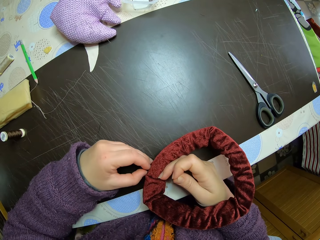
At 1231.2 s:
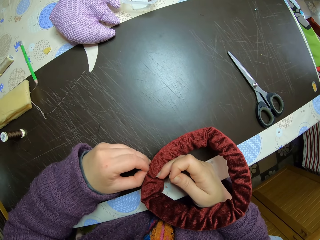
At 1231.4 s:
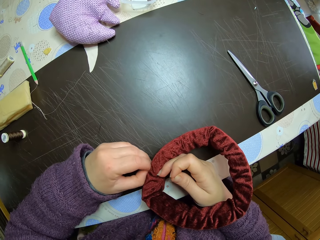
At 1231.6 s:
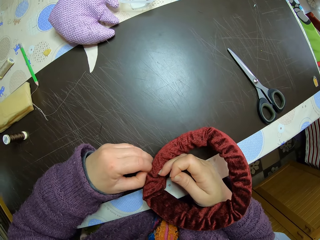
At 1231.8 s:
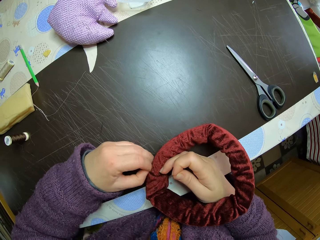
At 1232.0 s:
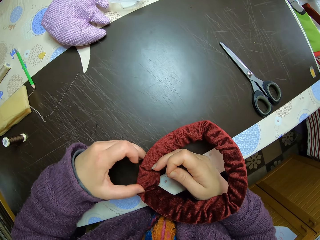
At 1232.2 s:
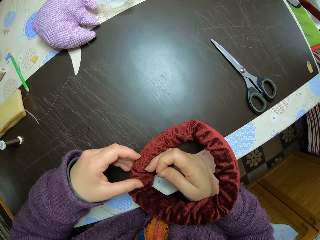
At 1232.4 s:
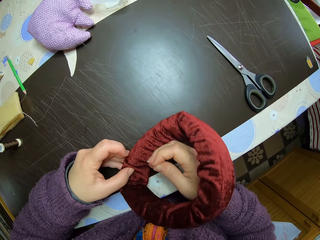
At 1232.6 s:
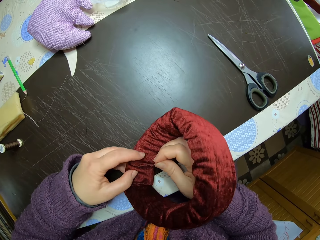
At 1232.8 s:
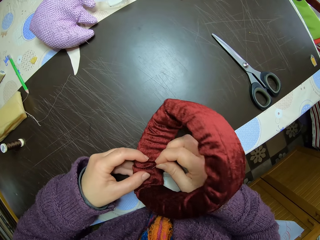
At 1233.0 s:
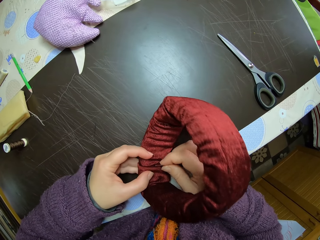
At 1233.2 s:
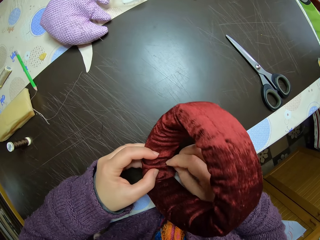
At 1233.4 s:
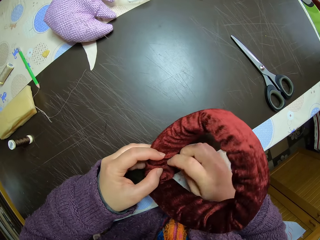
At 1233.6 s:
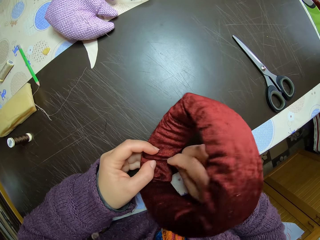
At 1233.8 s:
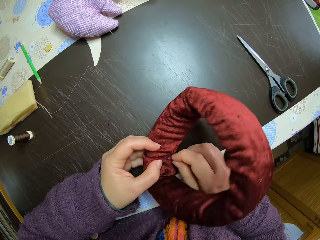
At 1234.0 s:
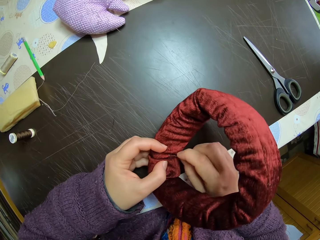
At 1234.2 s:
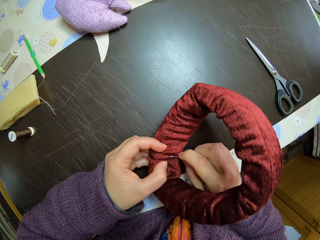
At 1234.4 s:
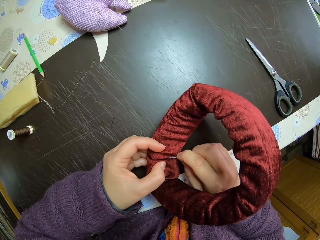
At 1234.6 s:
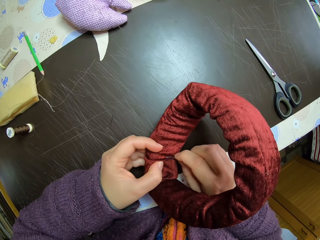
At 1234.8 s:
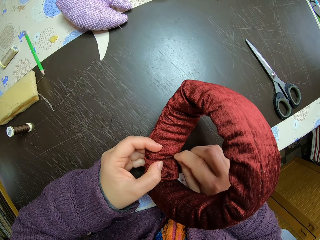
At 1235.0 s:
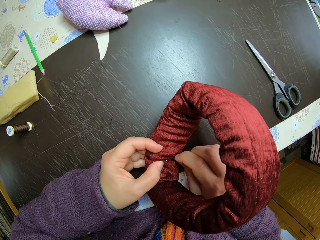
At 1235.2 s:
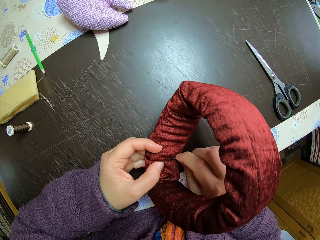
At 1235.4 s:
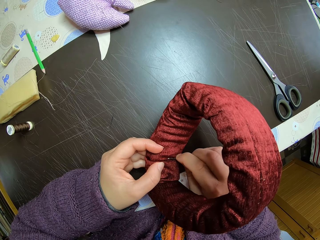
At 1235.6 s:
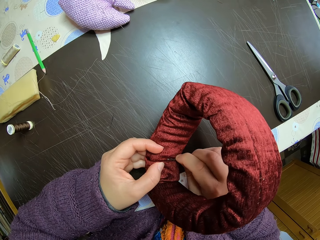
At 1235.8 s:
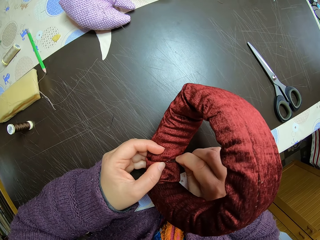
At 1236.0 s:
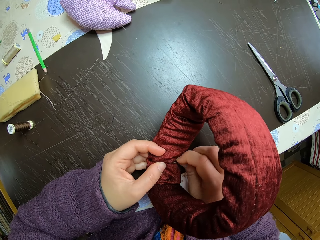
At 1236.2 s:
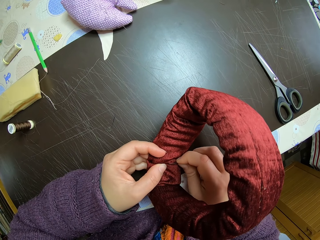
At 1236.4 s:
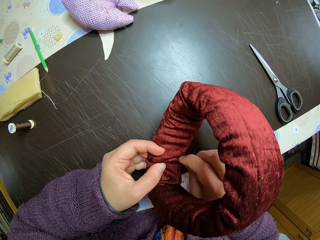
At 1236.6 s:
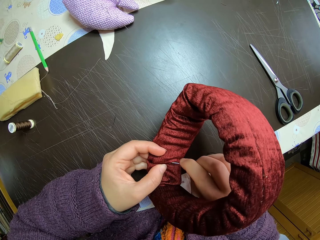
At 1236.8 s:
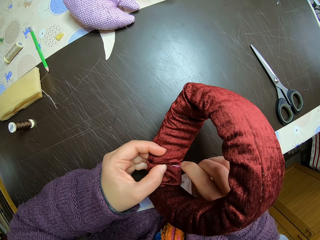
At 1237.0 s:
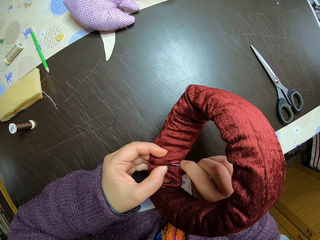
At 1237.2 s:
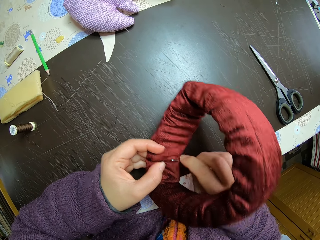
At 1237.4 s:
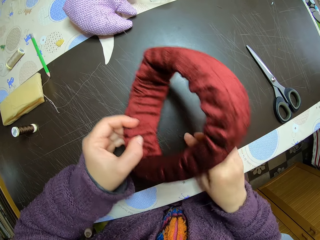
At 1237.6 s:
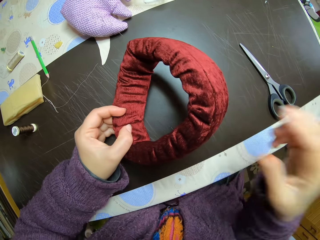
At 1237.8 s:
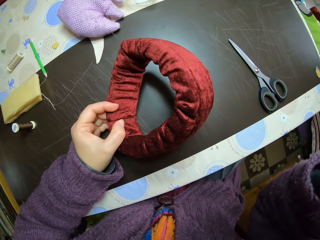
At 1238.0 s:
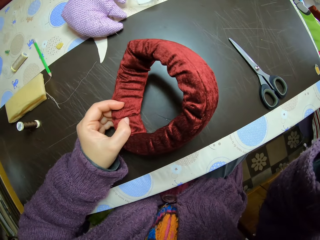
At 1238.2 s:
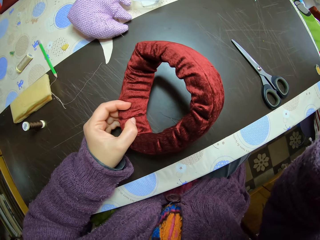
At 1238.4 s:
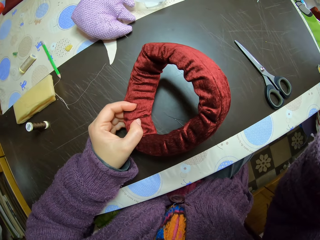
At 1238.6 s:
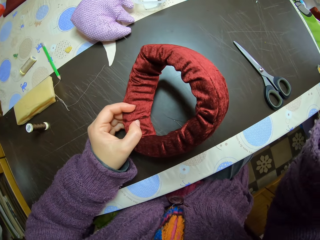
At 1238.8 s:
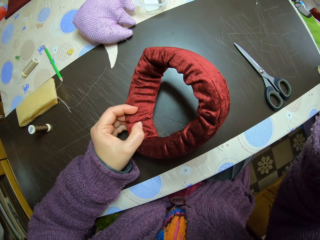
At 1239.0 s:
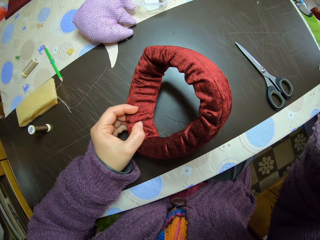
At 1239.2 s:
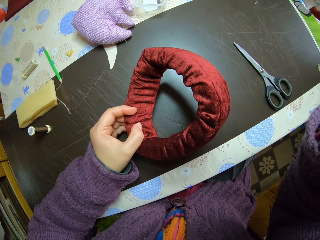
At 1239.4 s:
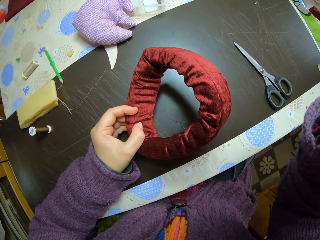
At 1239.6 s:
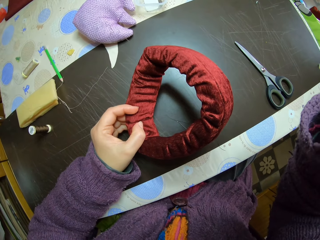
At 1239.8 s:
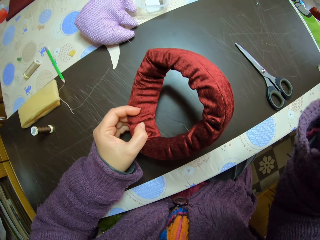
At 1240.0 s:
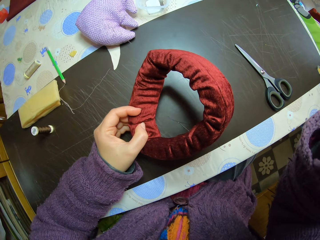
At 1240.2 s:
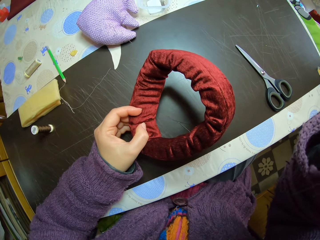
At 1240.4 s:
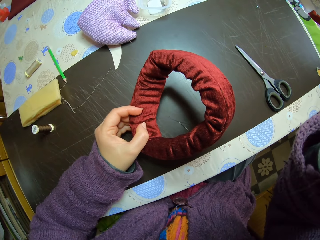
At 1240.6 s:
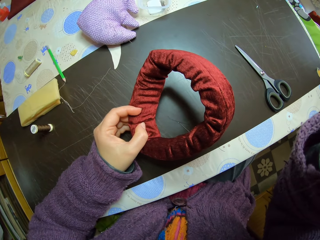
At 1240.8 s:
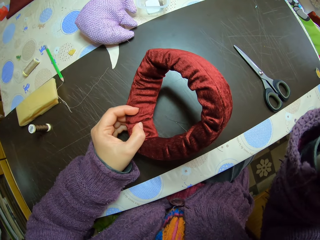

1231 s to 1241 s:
The camera wearer tries to sew the headband. They knit something. They drop the needle on the table. They adjust the camera.
